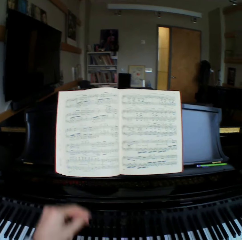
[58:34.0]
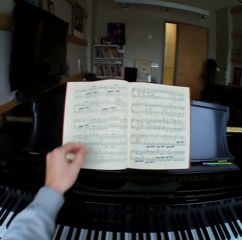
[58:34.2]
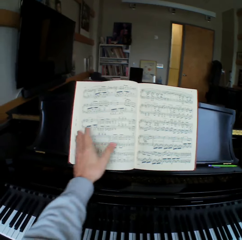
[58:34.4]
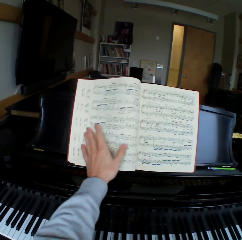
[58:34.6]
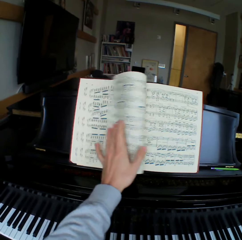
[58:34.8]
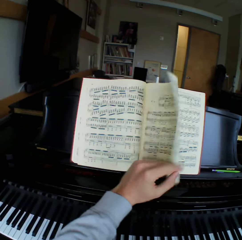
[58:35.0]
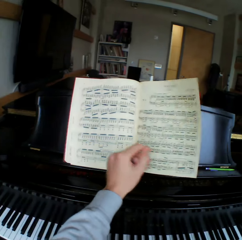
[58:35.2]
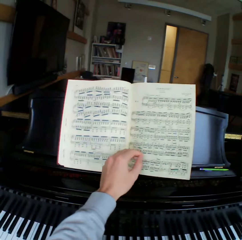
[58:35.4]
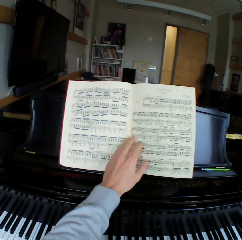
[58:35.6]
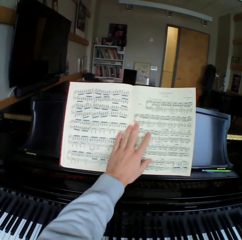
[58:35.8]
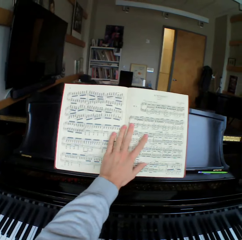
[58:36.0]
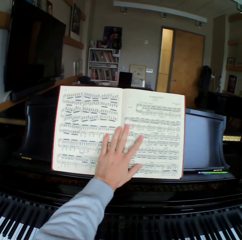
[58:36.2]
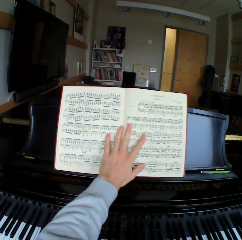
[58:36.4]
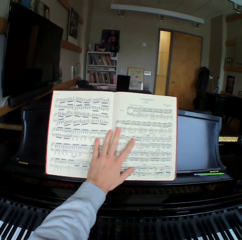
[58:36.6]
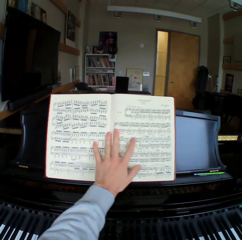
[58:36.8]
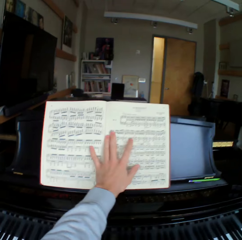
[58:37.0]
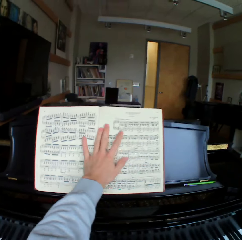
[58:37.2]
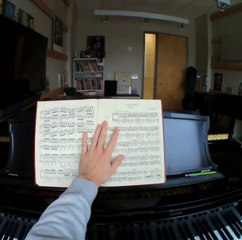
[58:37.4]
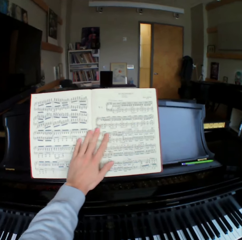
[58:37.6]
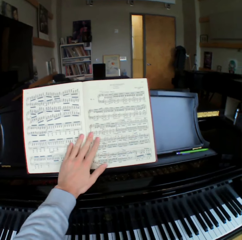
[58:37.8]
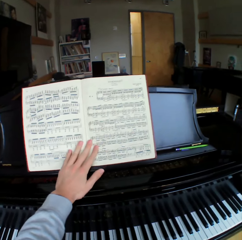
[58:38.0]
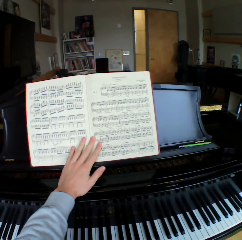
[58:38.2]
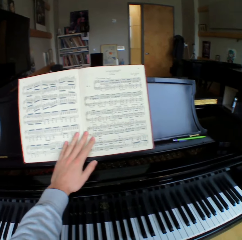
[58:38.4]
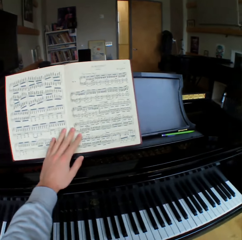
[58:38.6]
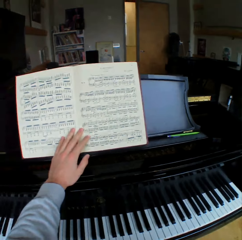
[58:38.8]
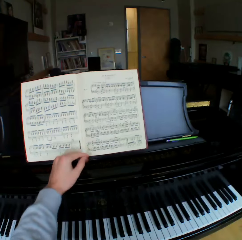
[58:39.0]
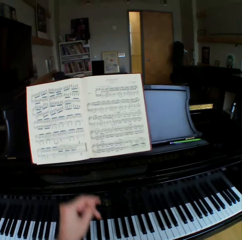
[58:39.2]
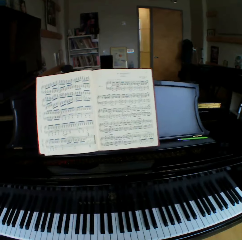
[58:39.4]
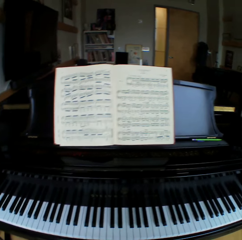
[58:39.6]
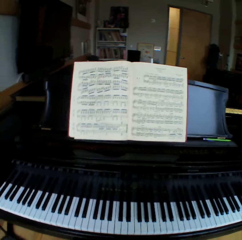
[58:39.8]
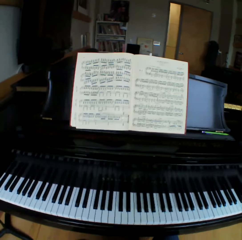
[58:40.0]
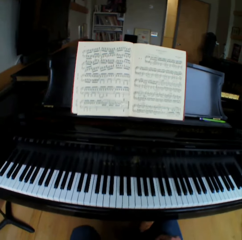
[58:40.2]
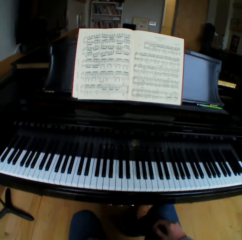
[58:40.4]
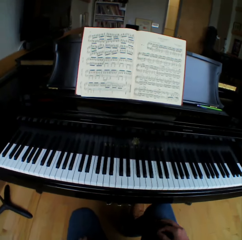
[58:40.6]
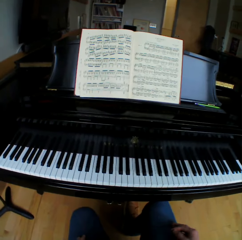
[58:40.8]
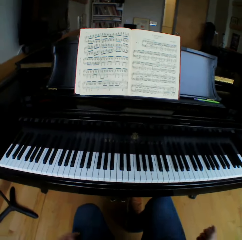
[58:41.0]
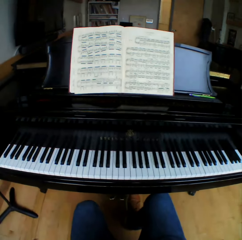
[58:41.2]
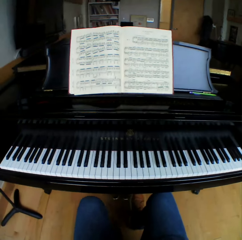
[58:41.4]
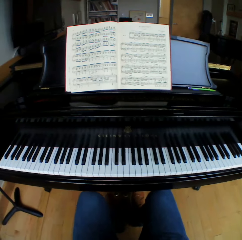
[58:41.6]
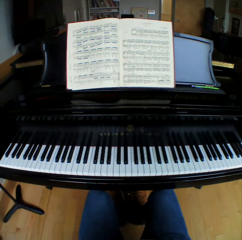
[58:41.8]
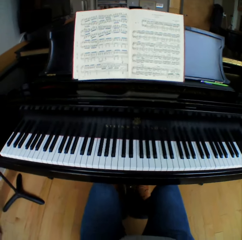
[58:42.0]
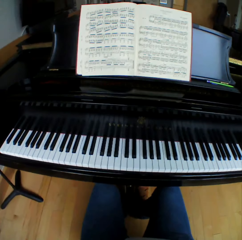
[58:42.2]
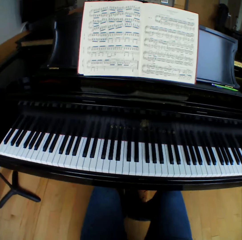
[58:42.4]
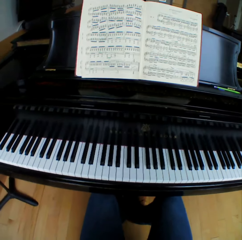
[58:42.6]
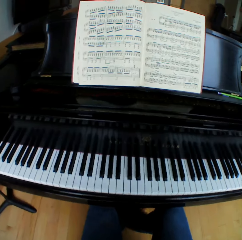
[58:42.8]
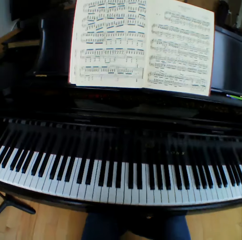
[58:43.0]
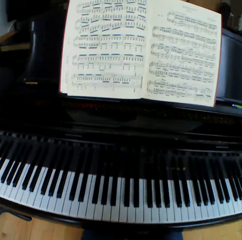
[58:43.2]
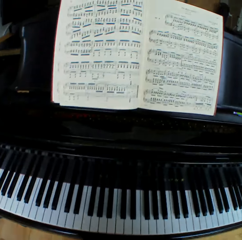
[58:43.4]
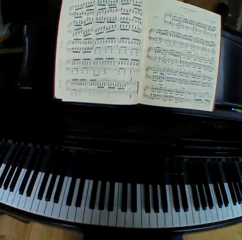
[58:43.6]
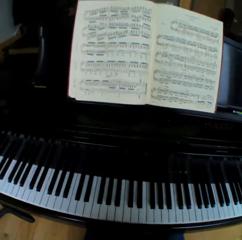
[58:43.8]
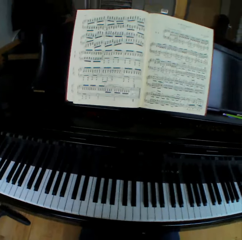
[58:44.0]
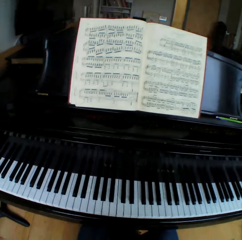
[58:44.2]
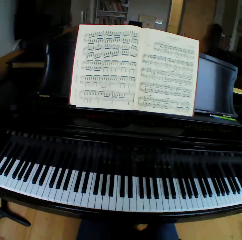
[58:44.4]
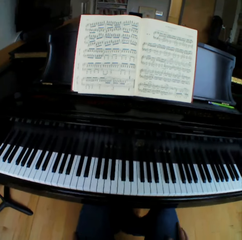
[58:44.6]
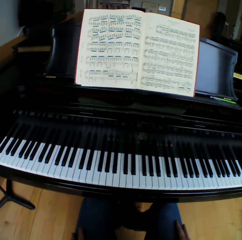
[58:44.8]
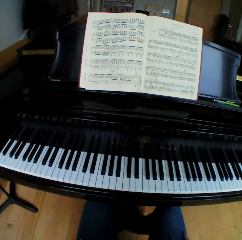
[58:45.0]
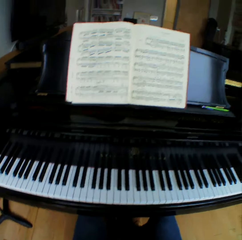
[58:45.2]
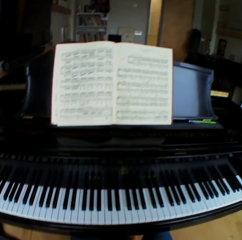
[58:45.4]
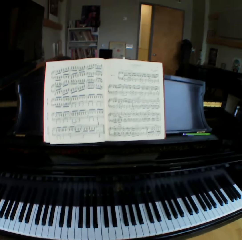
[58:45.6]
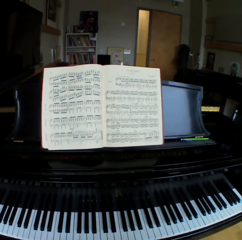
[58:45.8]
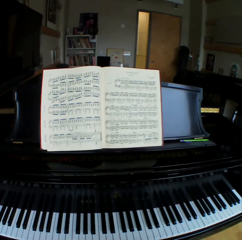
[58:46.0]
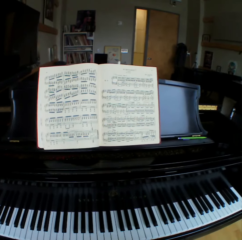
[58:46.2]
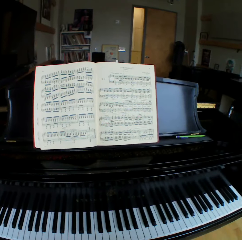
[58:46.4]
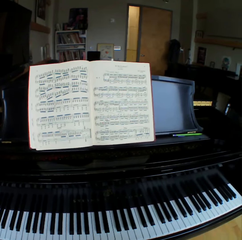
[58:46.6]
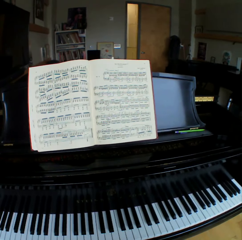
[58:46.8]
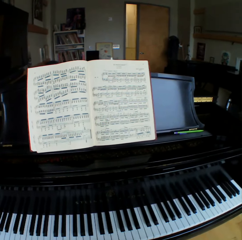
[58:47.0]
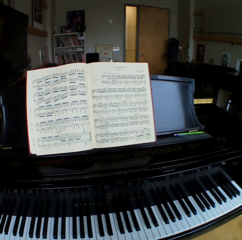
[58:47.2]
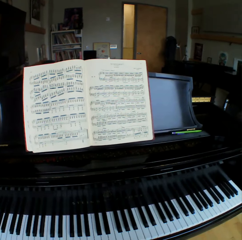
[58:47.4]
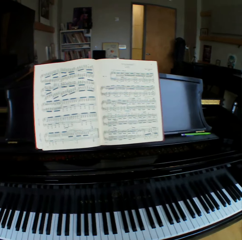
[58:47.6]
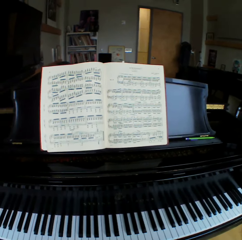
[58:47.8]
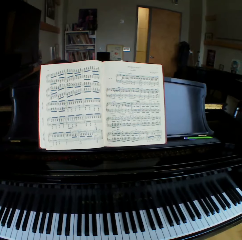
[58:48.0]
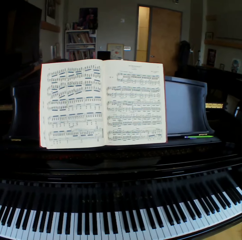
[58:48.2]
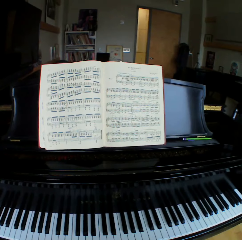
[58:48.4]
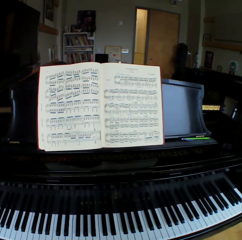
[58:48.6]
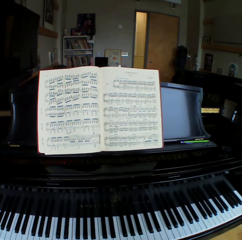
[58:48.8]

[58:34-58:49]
The camera wearer looks around. He lifts the left hand. He holds the music book. He turns the pages of the music book. He holds the music book. He looks at the music book. He touches the music book. He removes his left hand from the book. He drops the left hand and looks around. He holds his lap with the right hand. He removes the right hand from the lap. He looks at the music book.

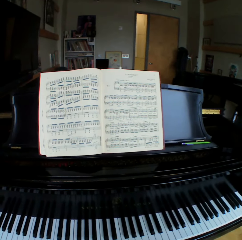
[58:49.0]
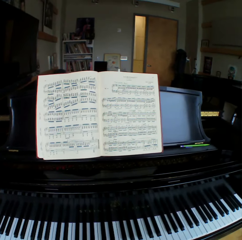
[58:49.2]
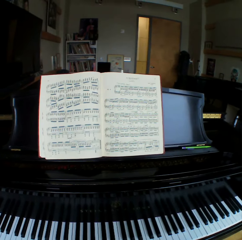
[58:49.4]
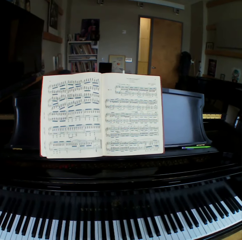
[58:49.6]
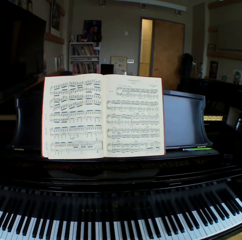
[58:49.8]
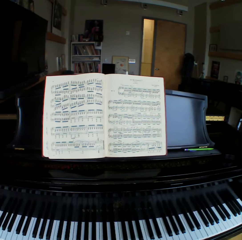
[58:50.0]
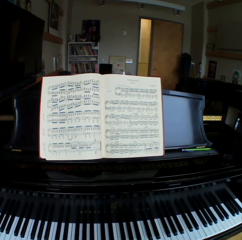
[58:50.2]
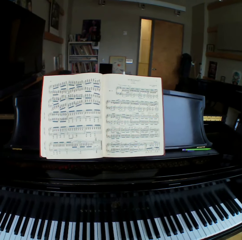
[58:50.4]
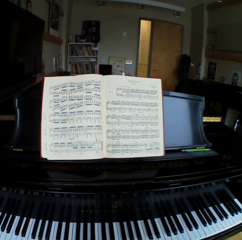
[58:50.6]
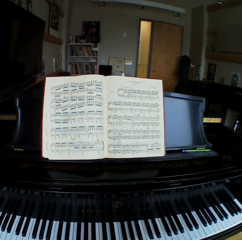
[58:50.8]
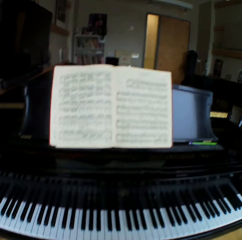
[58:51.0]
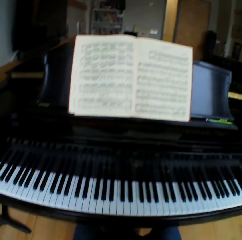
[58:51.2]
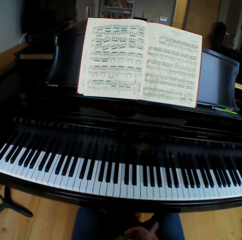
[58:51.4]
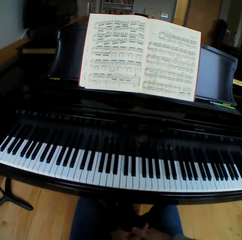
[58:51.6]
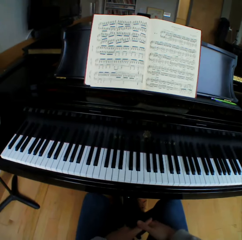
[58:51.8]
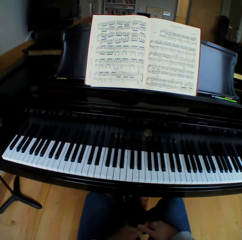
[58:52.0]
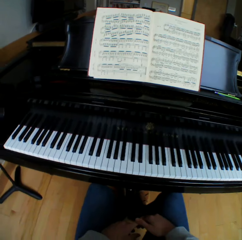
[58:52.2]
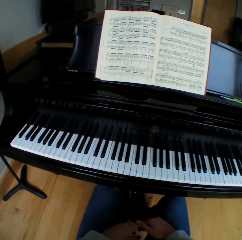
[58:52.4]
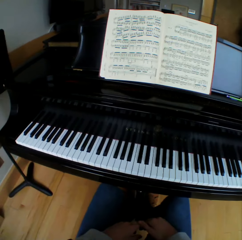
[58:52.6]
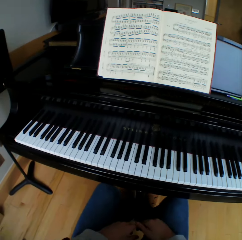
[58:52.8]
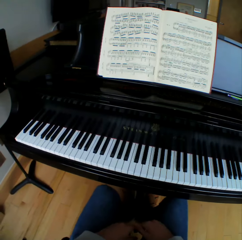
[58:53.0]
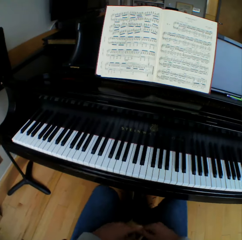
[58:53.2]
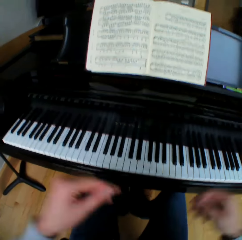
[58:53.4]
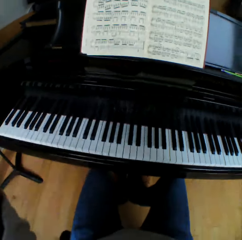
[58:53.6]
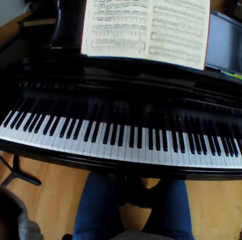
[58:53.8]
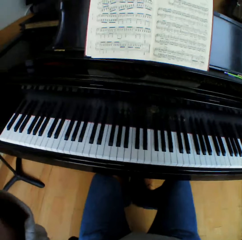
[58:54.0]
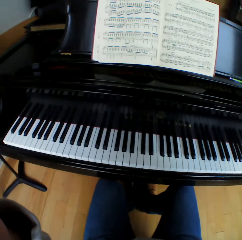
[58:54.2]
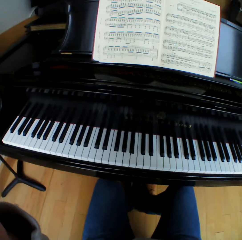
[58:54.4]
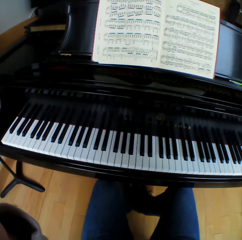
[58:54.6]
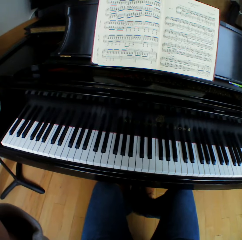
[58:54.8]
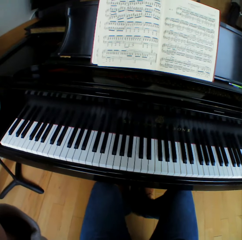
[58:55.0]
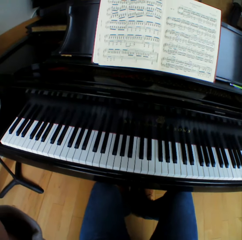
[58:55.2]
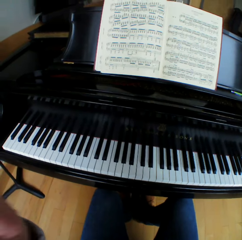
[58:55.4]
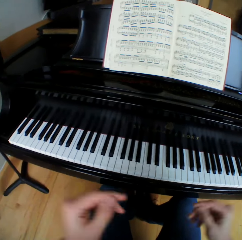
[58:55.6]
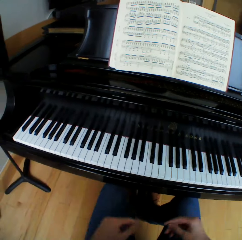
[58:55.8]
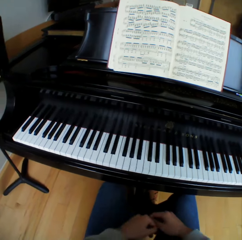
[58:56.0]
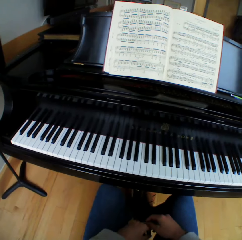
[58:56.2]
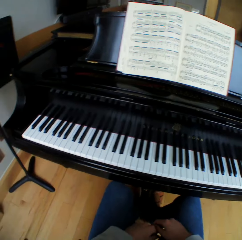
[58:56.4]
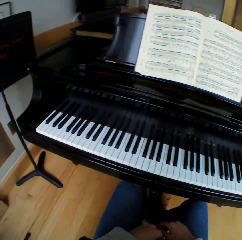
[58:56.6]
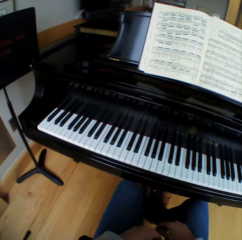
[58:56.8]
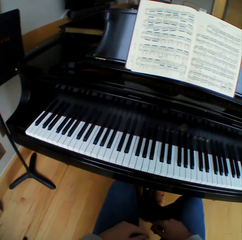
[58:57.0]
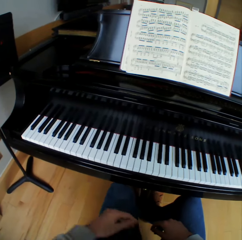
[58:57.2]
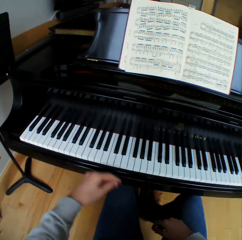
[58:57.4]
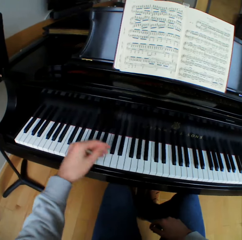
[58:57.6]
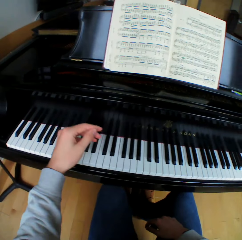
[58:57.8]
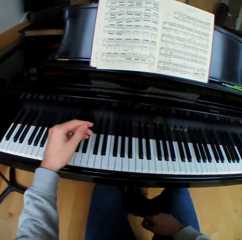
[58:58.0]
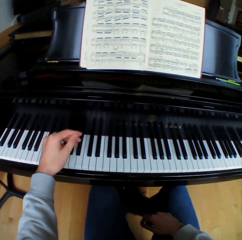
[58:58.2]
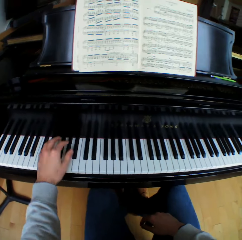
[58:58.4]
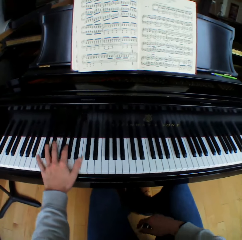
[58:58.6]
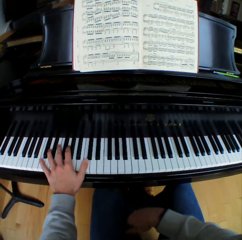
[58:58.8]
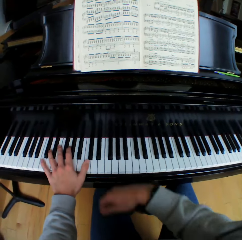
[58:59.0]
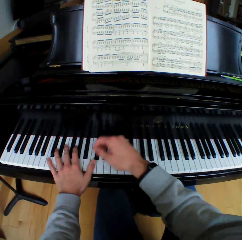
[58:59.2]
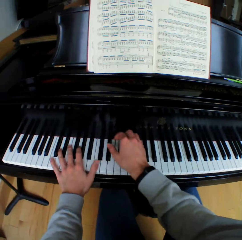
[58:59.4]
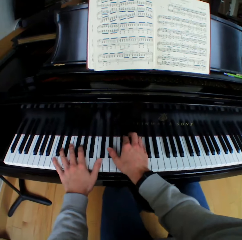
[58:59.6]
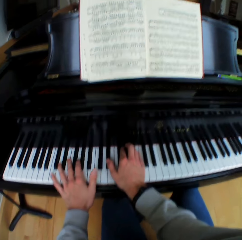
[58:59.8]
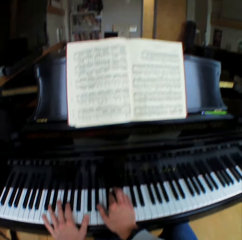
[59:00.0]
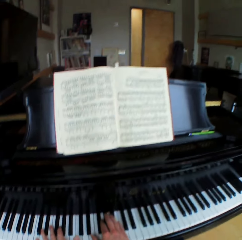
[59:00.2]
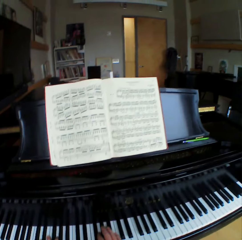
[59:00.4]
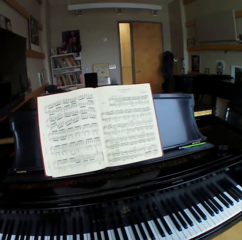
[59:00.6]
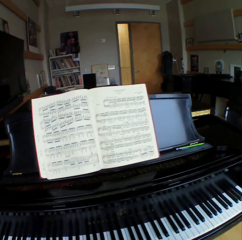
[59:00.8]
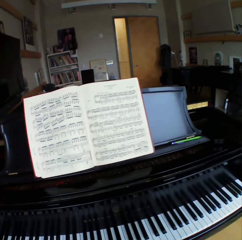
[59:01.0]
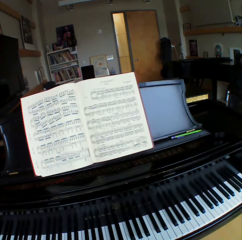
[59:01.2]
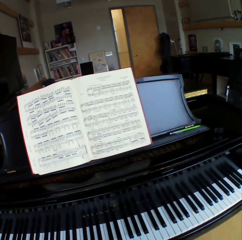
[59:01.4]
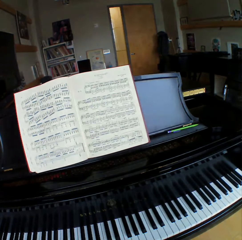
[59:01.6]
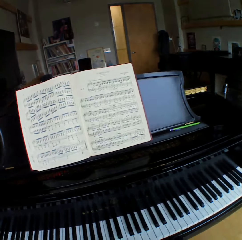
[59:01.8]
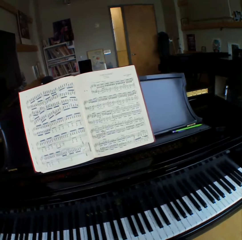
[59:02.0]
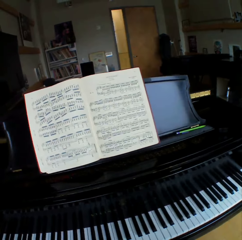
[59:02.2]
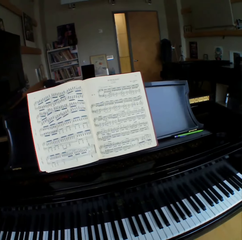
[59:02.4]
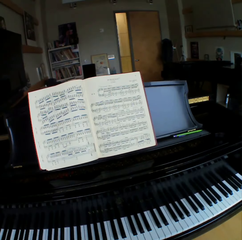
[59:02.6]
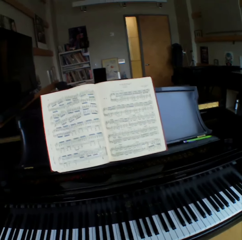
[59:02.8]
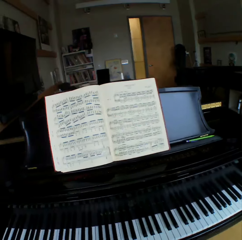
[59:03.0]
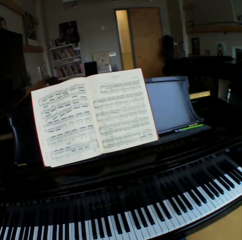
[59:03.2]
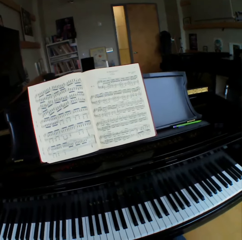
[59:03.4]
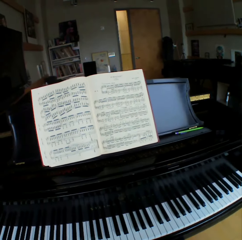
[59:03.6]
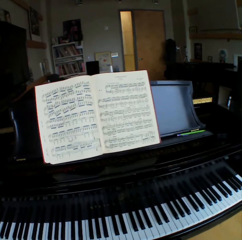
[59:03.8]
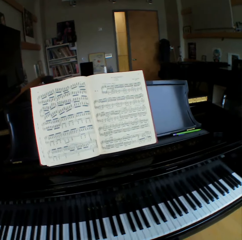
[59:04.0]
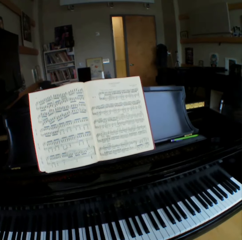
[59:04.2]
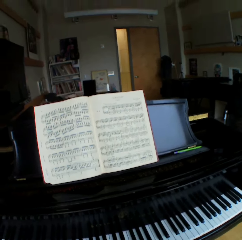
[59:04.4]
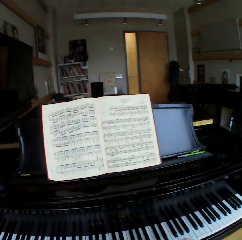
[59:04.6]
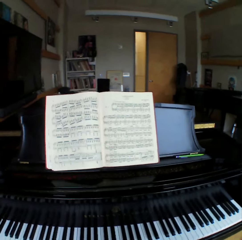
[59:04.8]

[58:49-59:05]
The camera wearer holds both hands together. He looks at the piano. He adjusts his head camera with both hands. He lifts both hands up. He looks at the piano. He lowers both hands. He looks at the piano. He lifts the left hand. He places his left hand on the piano. He places his right hand on the piano. He lifts the right hand. He plays the piano. He looks at the piano.
